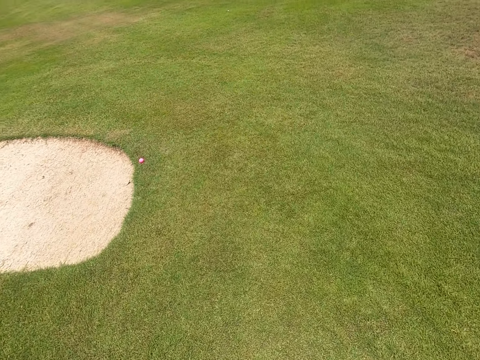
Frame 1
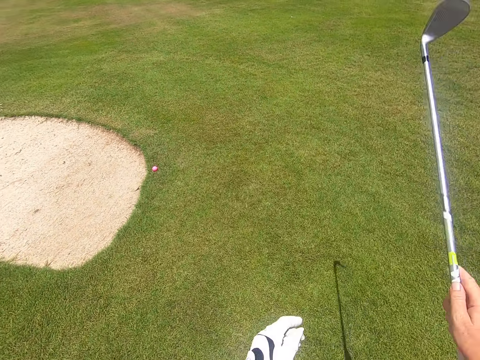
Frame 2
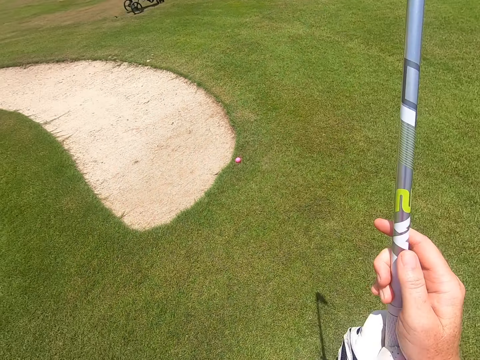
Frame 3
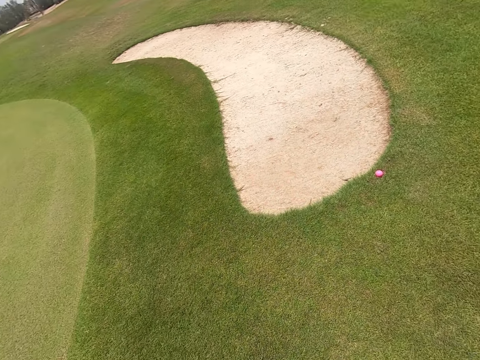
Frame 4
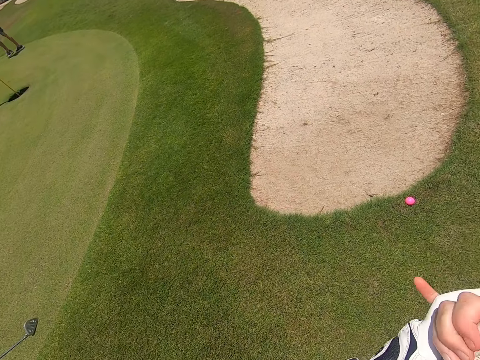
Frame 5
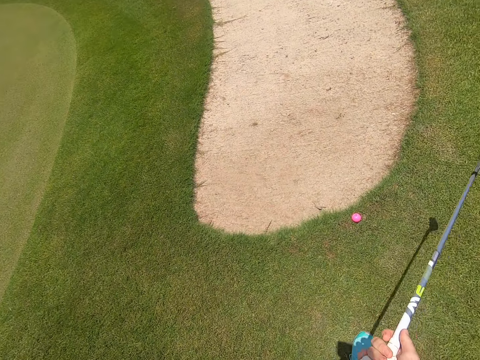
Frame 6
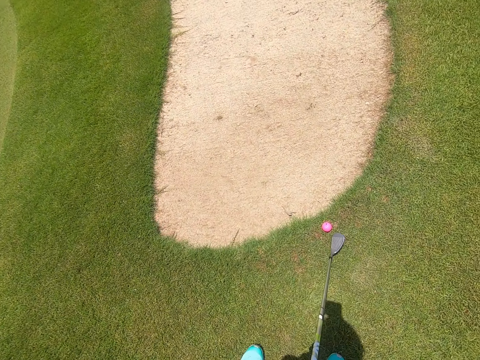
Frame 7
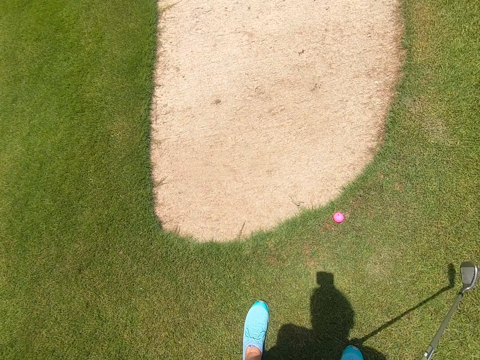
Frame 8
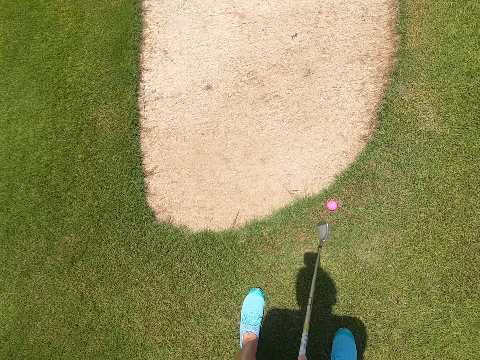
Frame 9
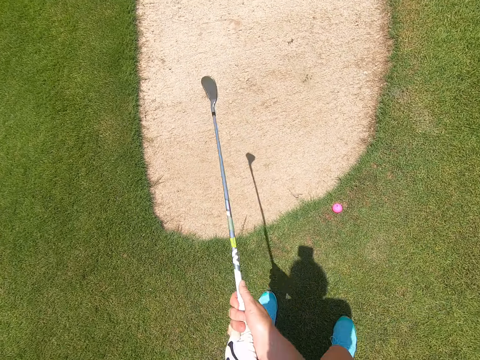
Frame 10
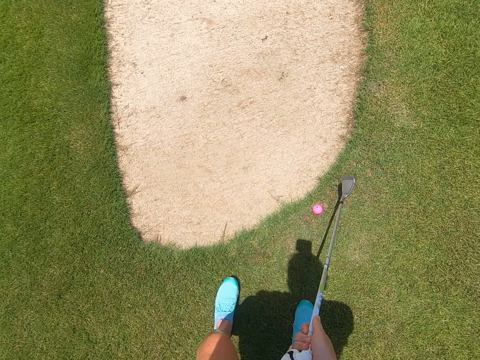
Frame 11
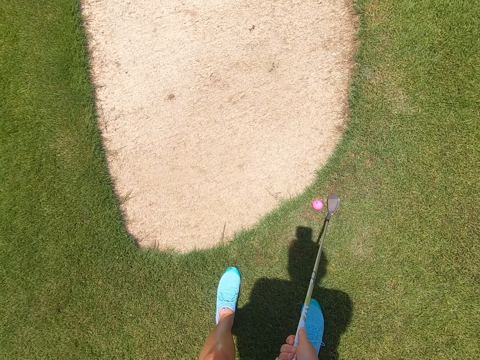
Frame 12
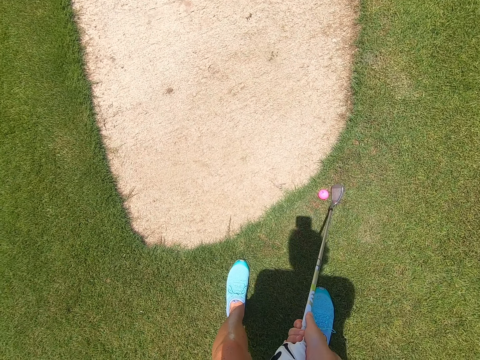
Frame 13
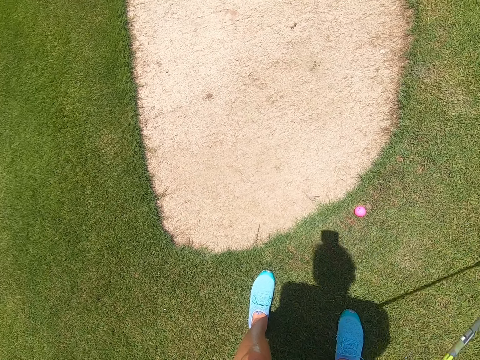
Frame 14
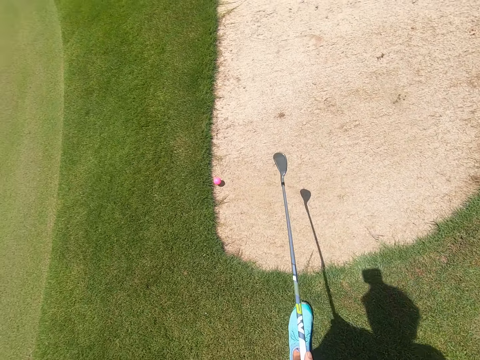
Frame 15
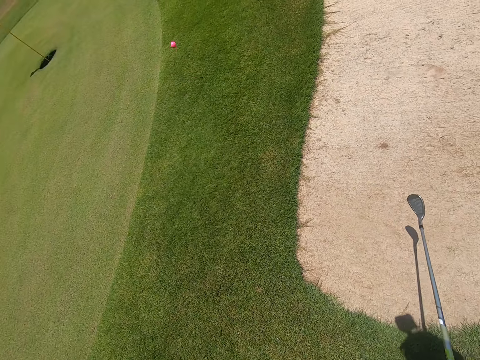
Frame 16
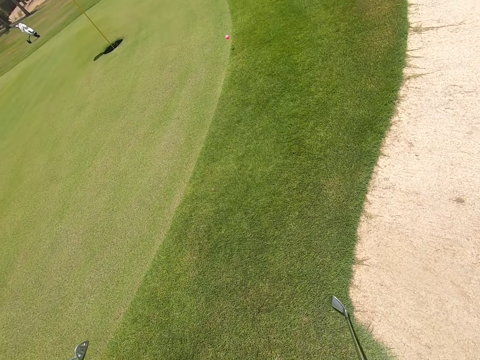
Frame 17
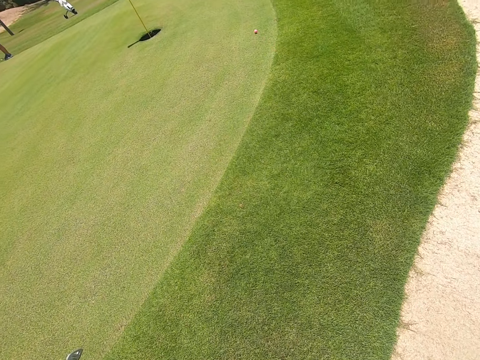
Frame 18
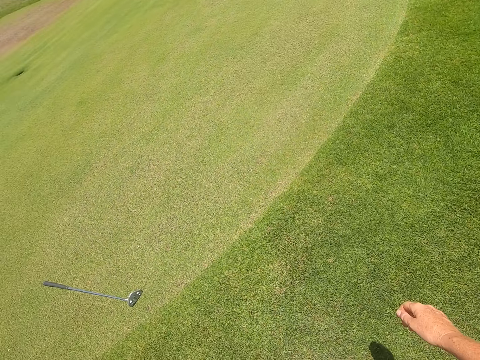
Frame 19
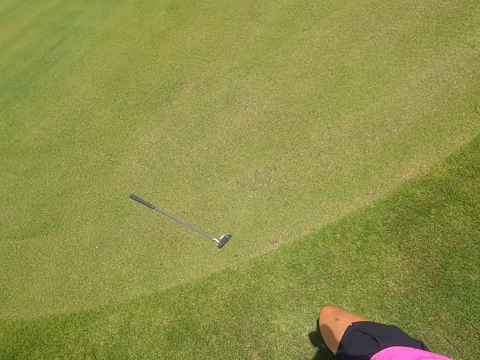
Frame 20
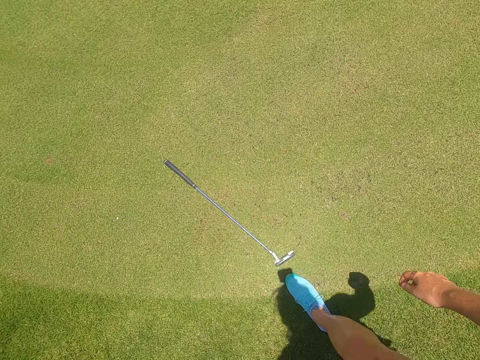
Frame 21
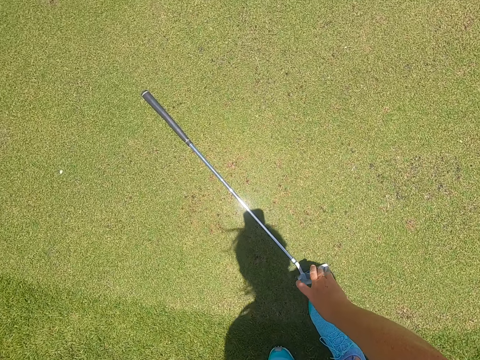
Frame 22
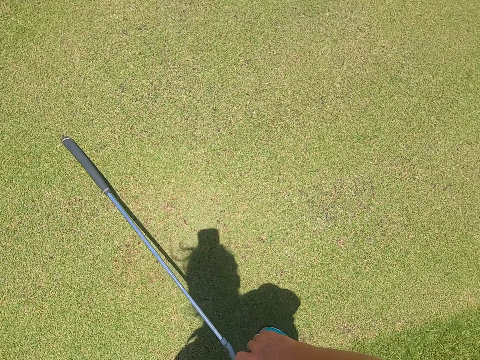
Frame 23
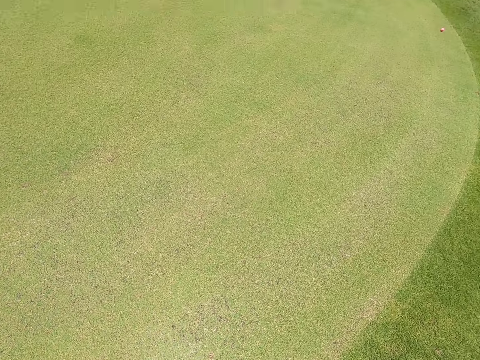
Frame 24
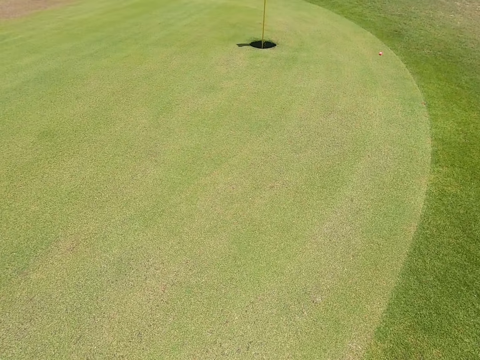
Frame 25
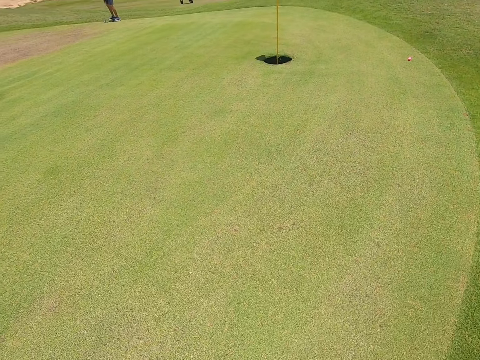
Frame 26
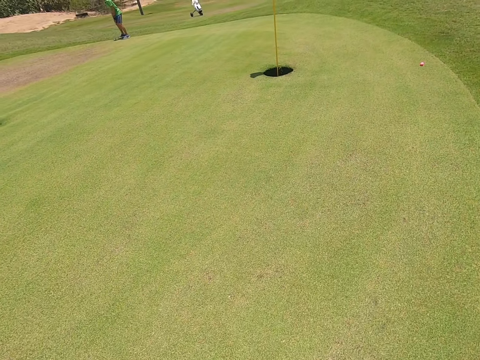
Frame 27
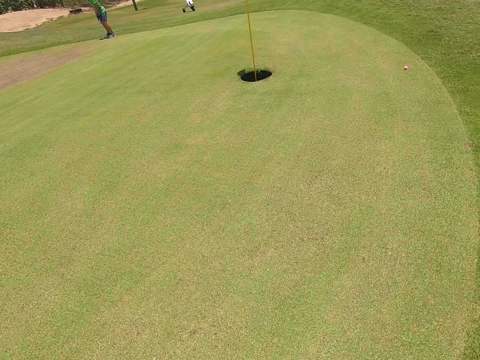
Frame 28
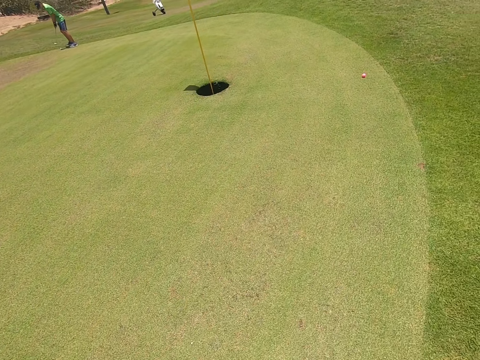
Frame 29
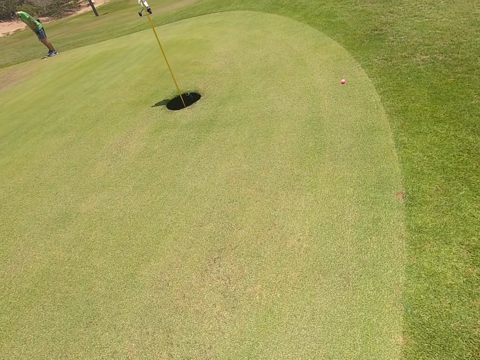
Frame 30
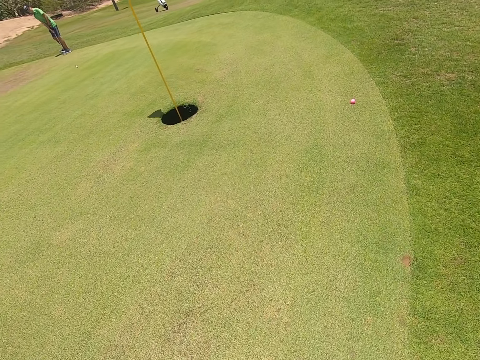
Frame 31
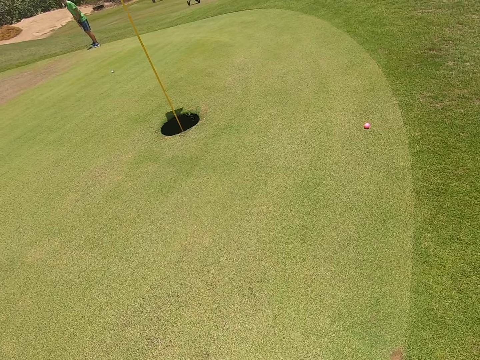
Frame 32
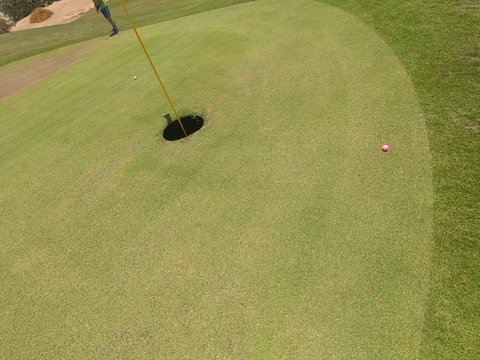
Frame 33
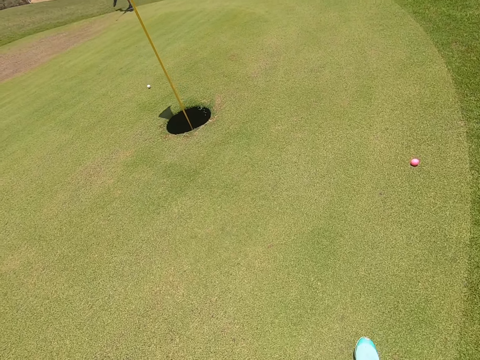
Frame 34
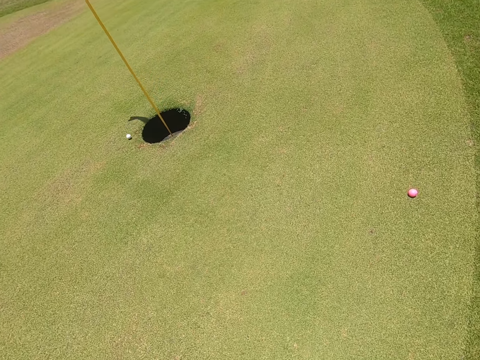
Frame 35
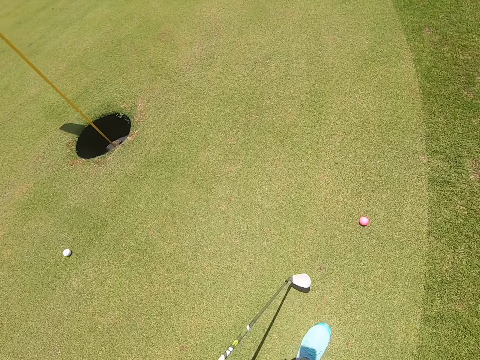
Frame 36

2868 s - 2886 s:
The camera wearer moves the golf stick. They play golf with the hockey stick. They kick the golf ball with the golf stick. They walk around the golf course. They bend downwards and pick the golf stick from the ground. They walk around the golf course. A person plays golf with a hockey stick.

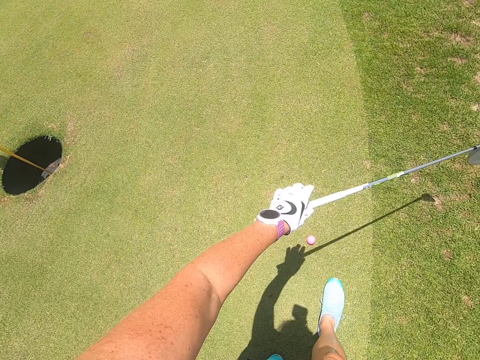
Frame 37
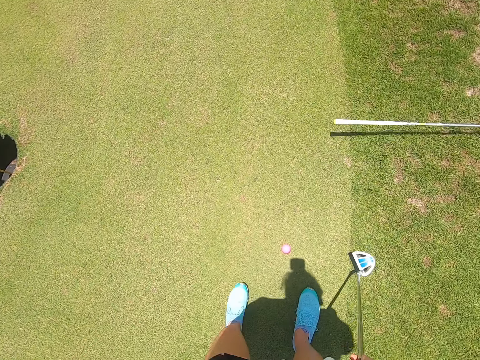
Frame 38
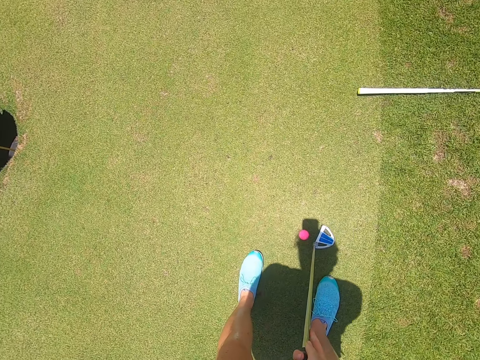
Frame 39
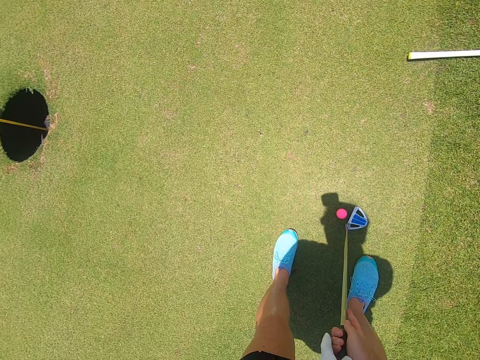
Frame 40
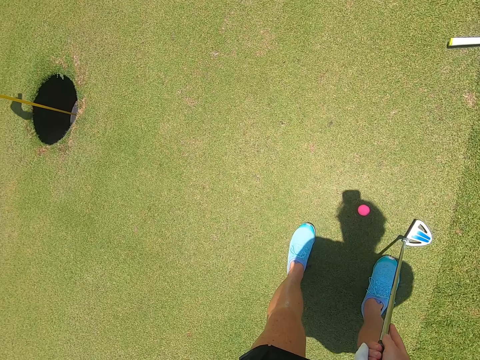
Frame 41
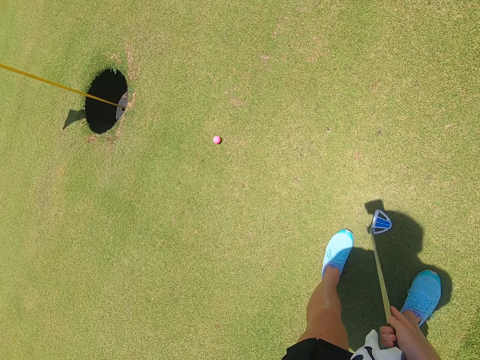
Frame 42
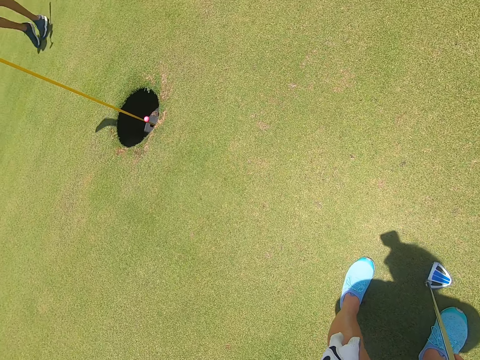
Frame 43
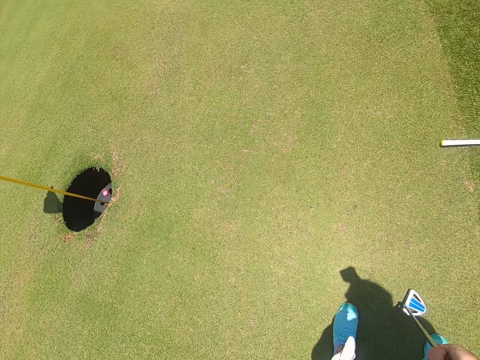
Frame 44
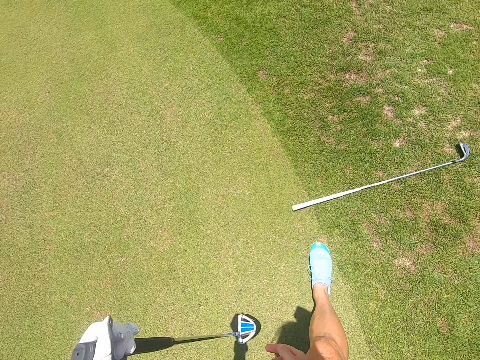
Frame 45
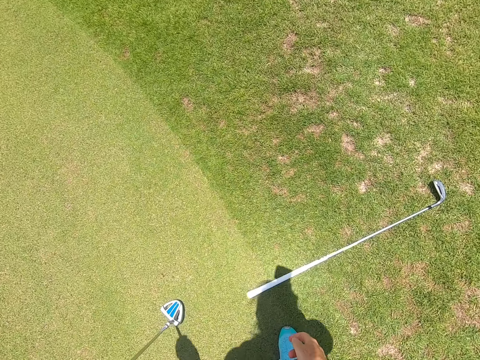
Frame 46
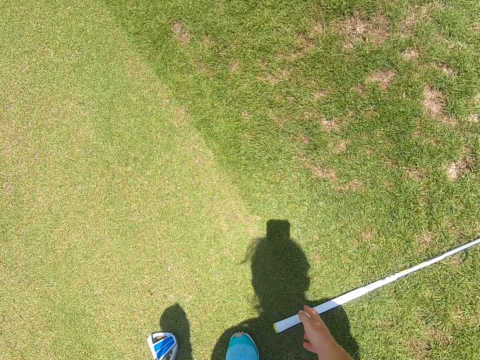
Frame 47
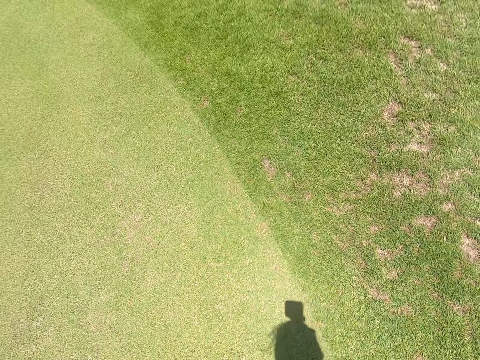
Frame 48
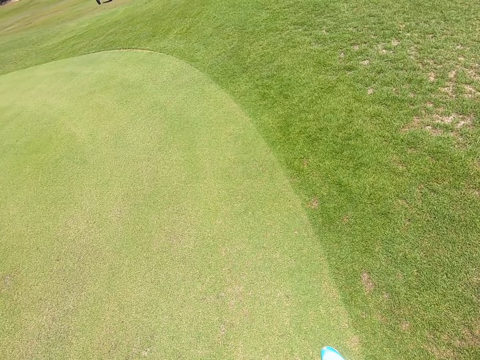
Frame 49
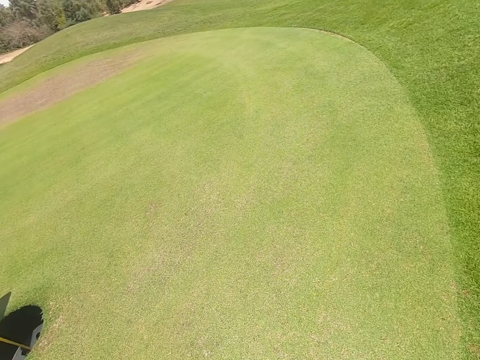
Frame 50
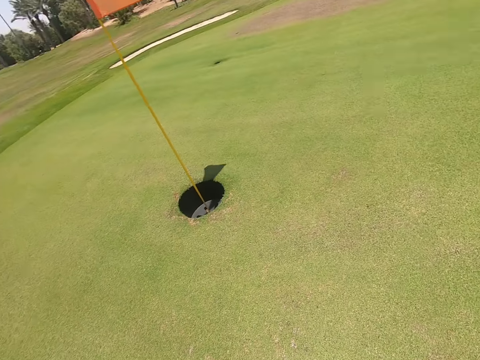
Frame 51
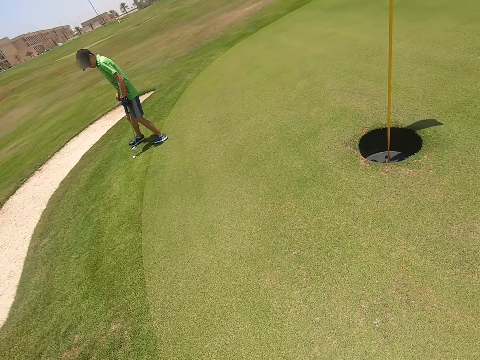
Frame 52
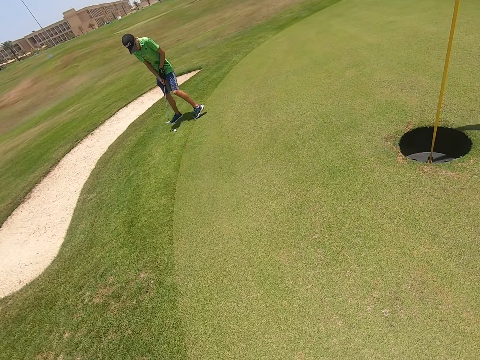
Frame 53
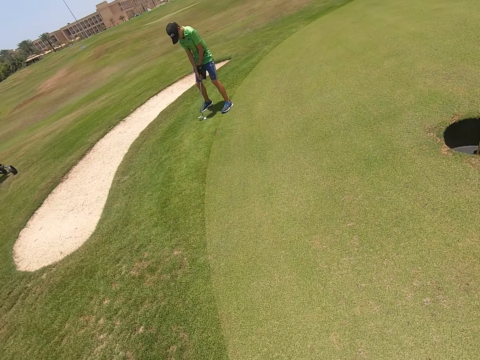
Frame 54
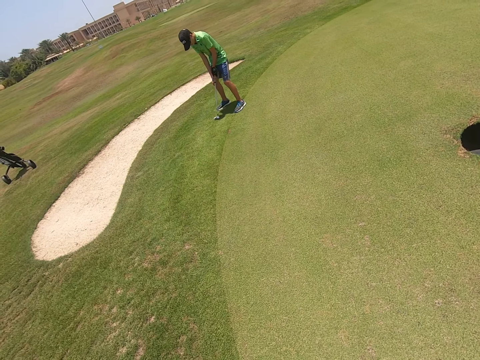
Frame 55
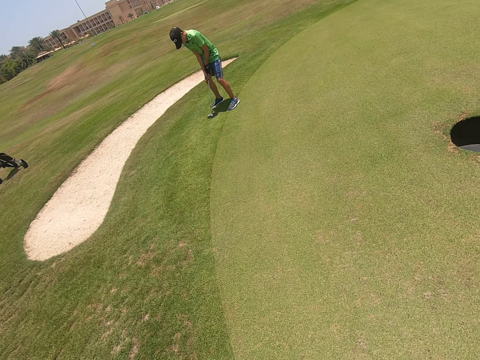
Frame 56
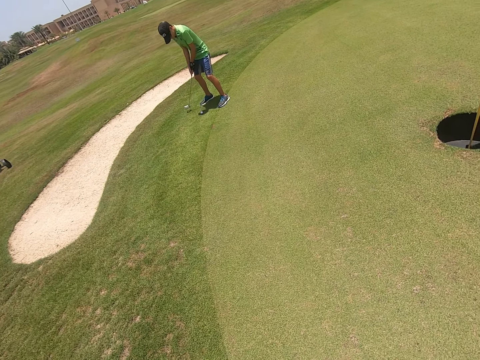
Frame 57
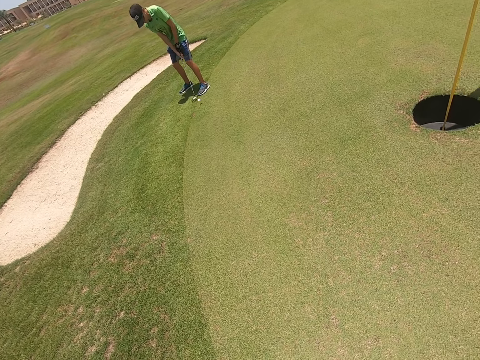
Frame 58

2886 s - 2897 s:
The camera wearer throws the golf stick on the ground. They move the golf stick. They play golf with the hockey stick. They kick the golf ball with the golf stick. They walk around the golf course. They bend downwards and pick the golf stick from the ground. They stand. A person plays golf with the golf stick. The camera wearer looks around the golf course.
